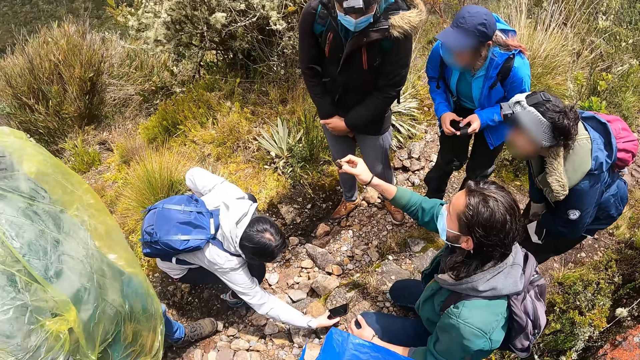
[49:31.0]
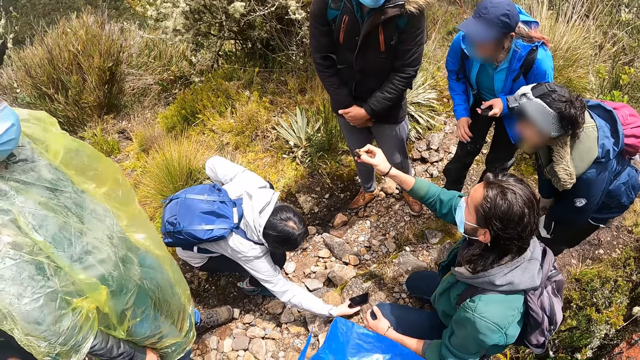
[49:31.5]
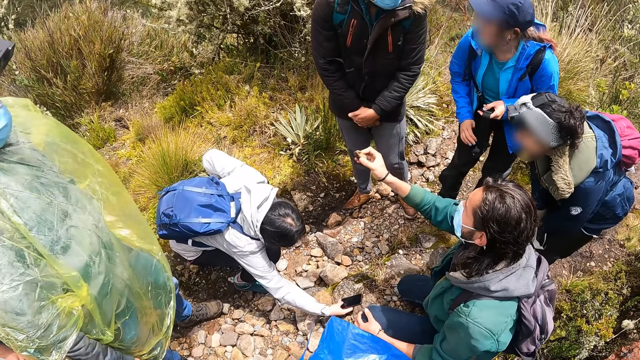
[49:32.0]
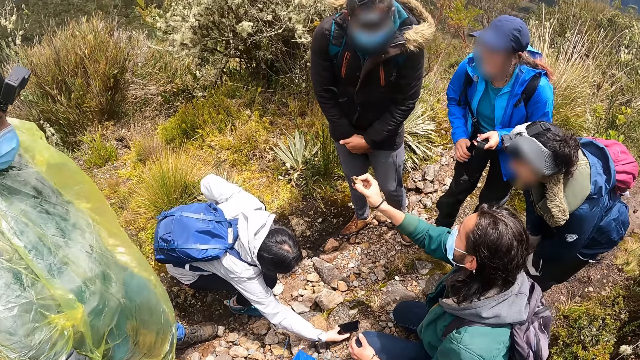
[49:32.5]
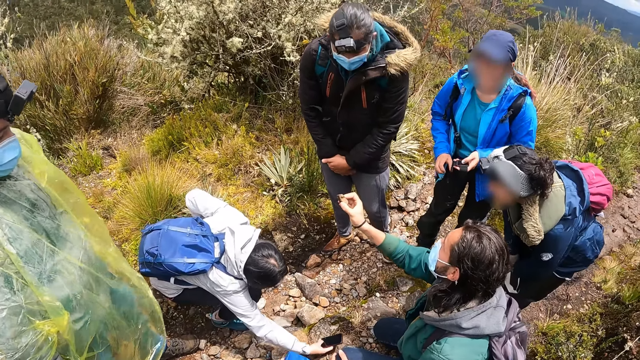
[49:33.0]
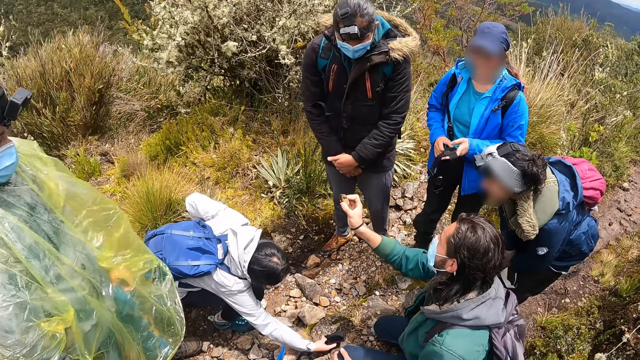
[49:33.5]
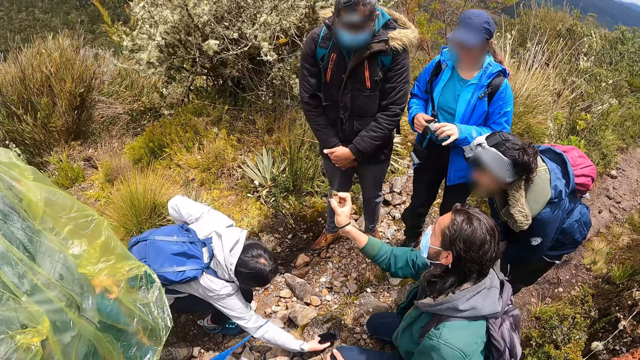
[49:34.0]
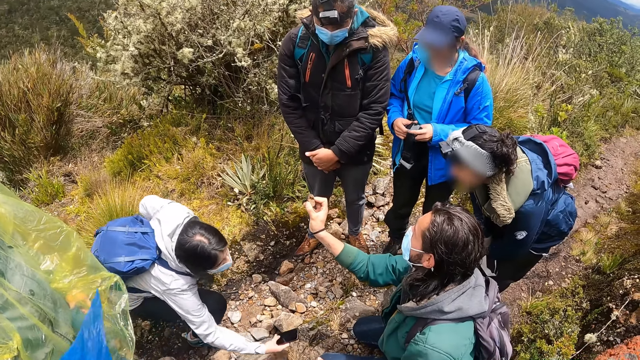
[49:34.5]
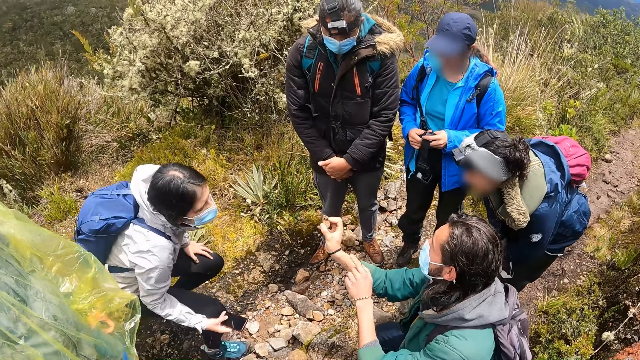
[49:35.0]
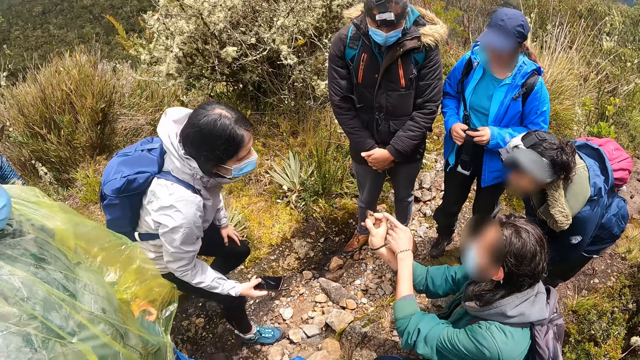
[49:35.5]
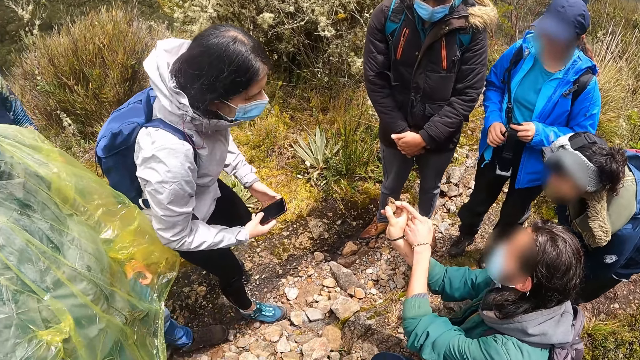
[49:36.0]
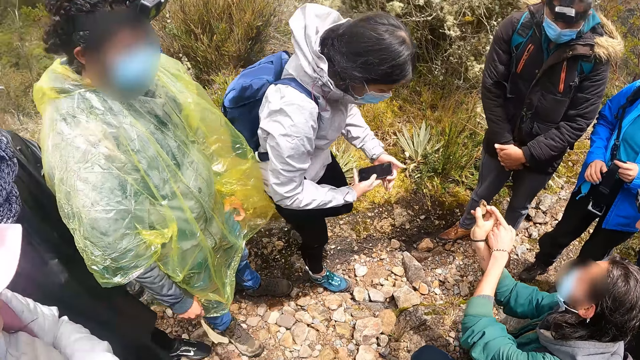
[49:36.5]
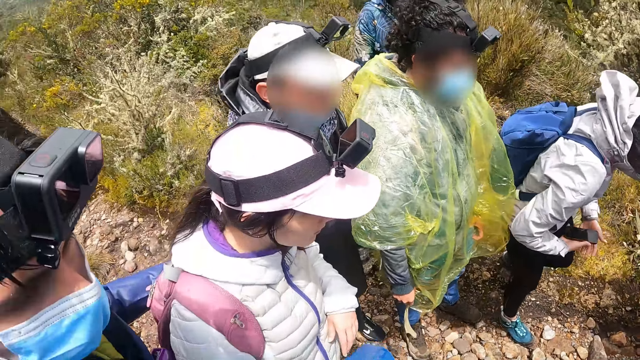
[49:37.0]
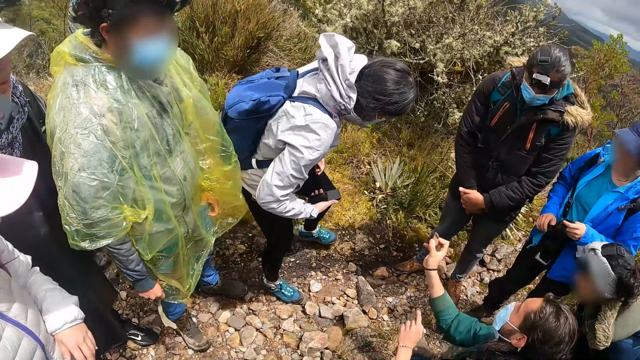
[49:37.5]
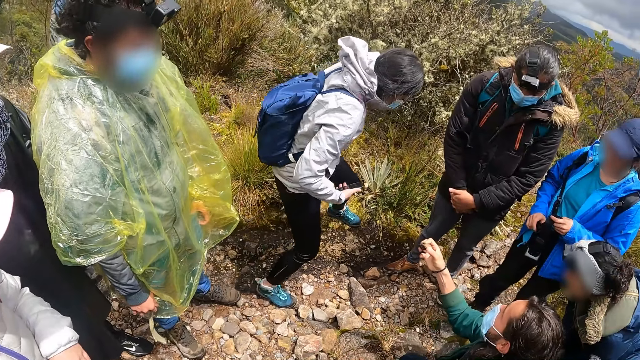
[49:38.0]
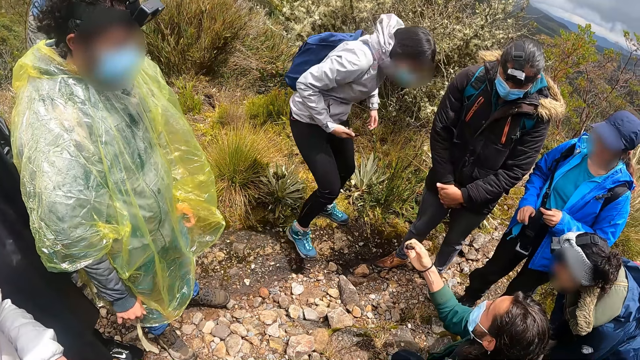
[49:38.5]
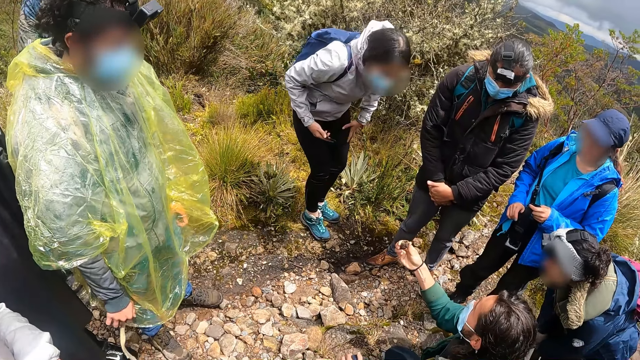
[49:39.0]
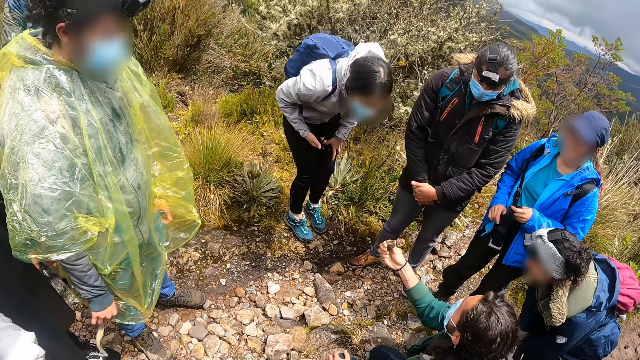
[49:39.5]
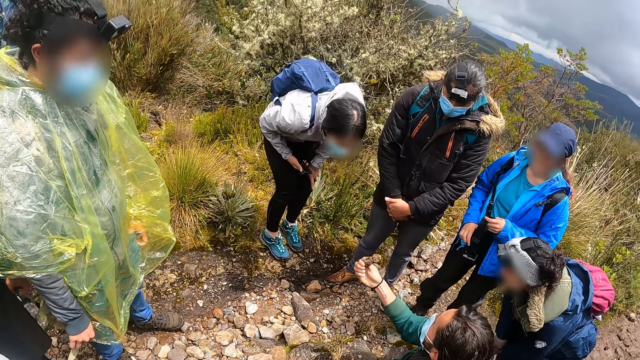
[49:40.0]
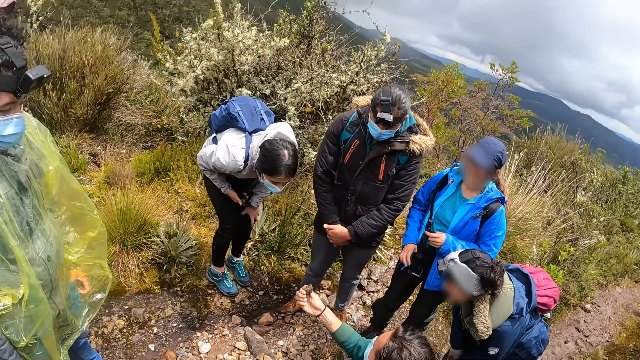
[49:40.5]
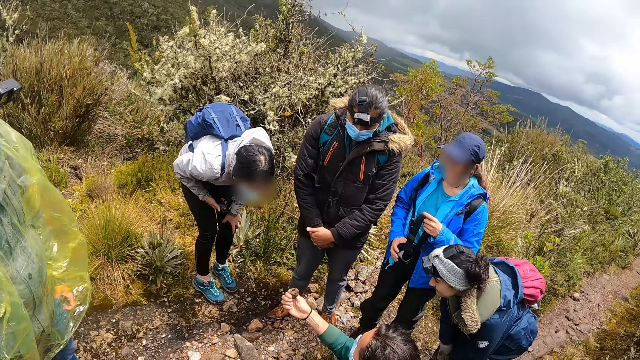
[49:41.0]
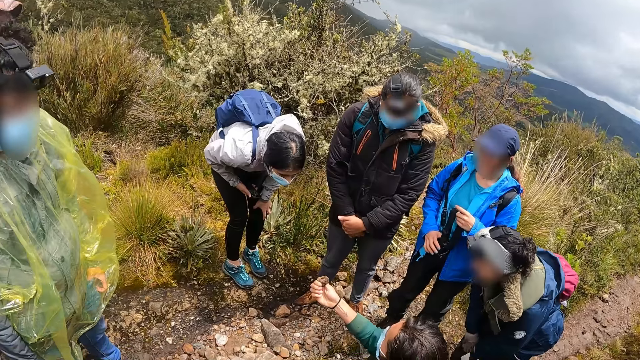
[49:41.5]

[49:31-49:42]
A man instructs a lady.

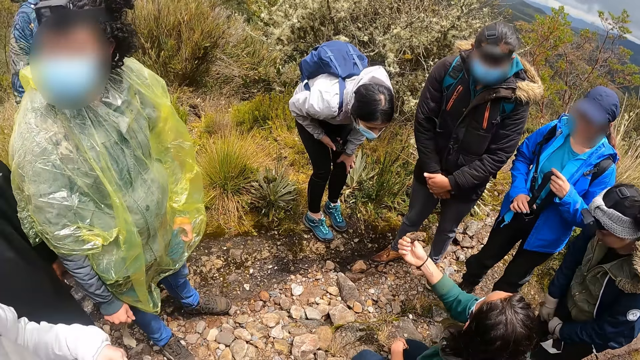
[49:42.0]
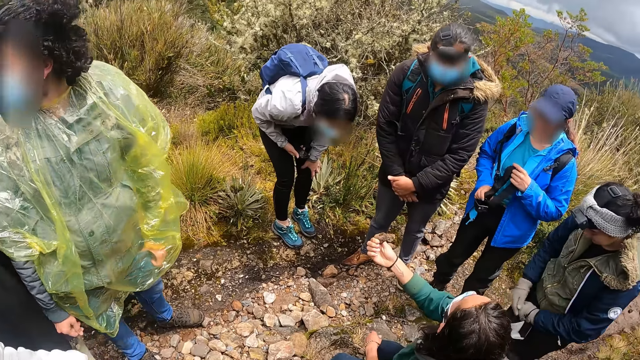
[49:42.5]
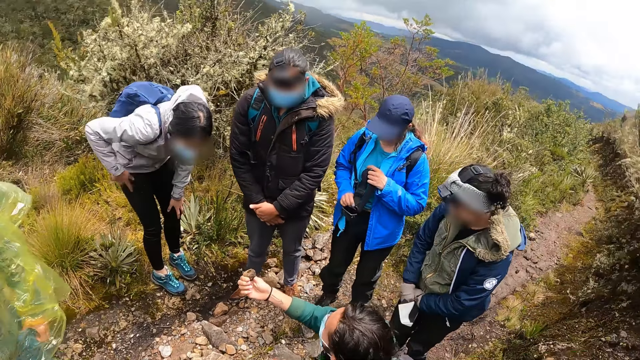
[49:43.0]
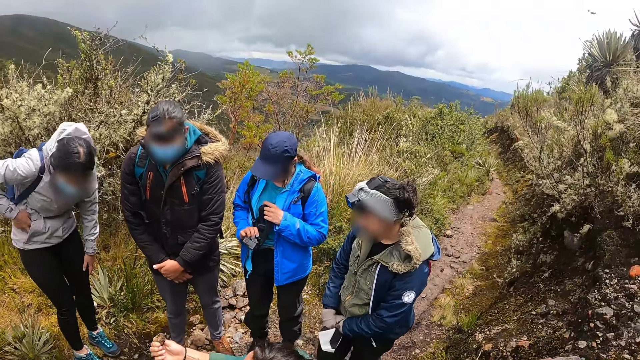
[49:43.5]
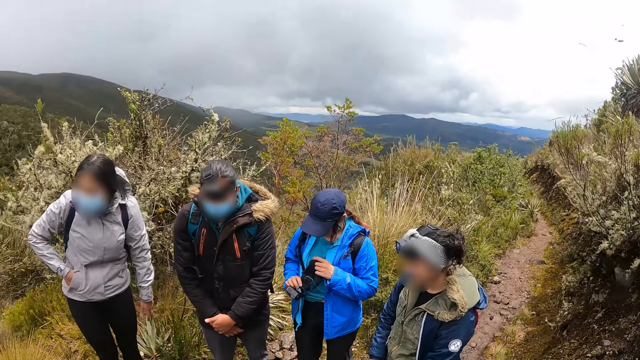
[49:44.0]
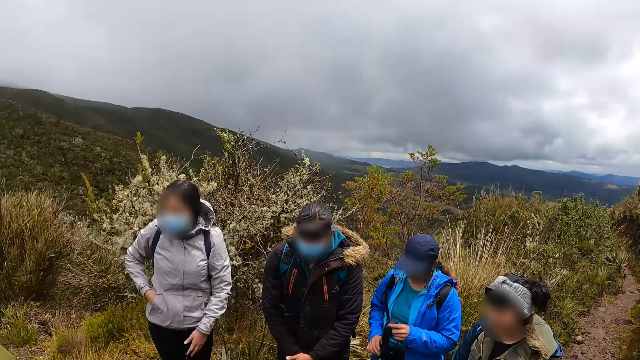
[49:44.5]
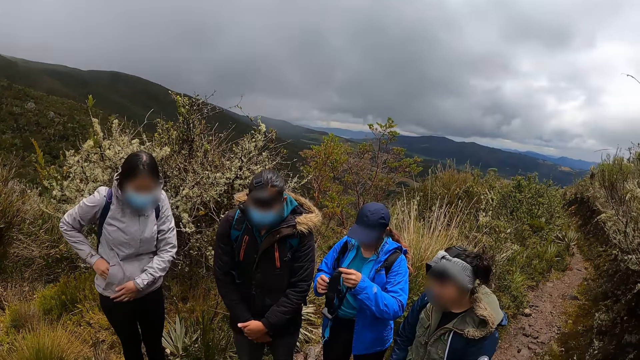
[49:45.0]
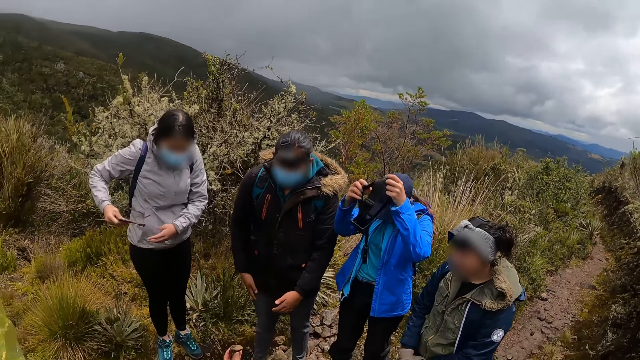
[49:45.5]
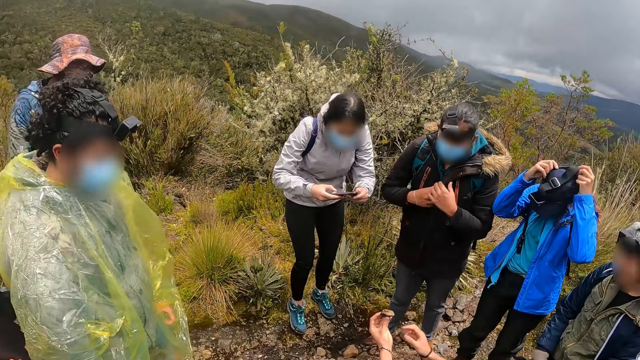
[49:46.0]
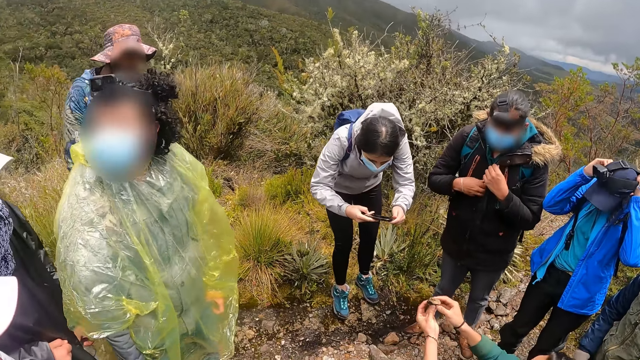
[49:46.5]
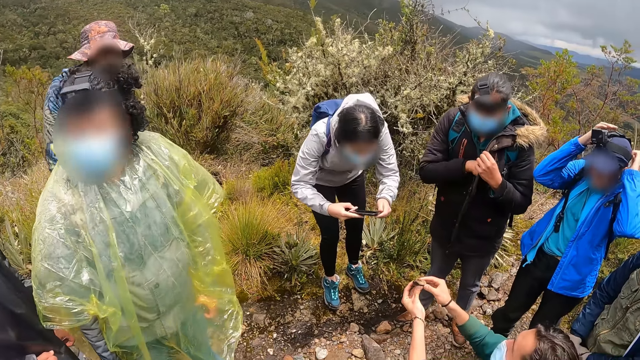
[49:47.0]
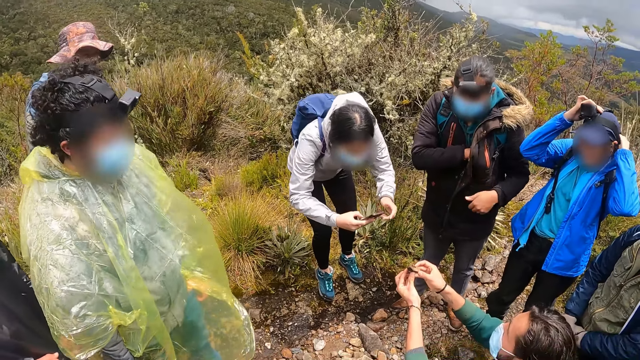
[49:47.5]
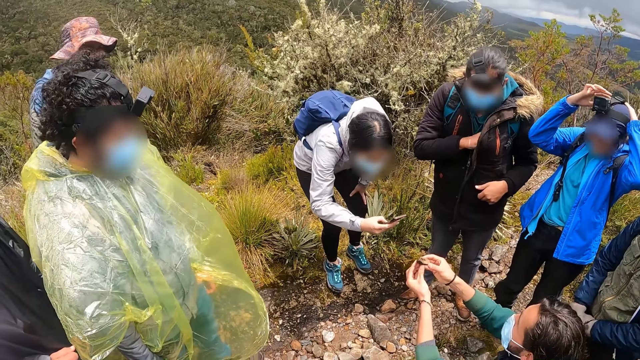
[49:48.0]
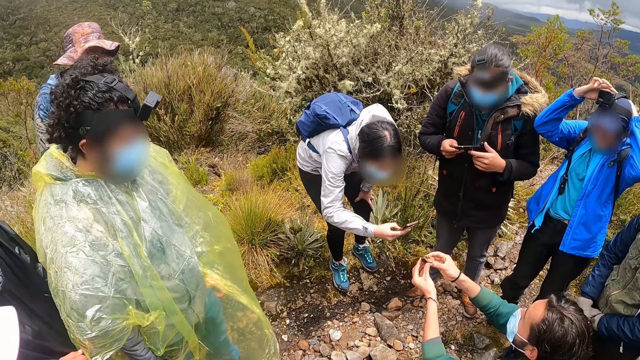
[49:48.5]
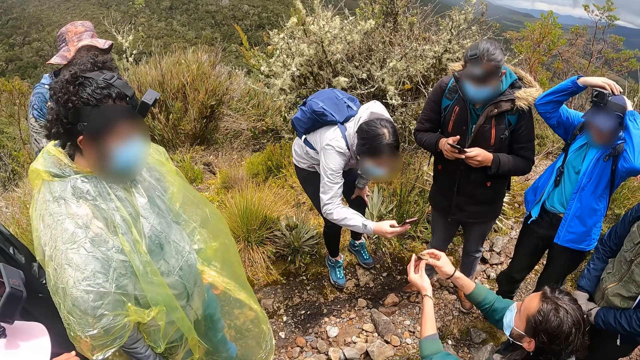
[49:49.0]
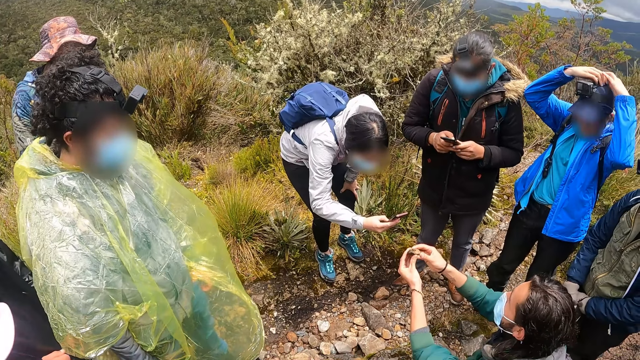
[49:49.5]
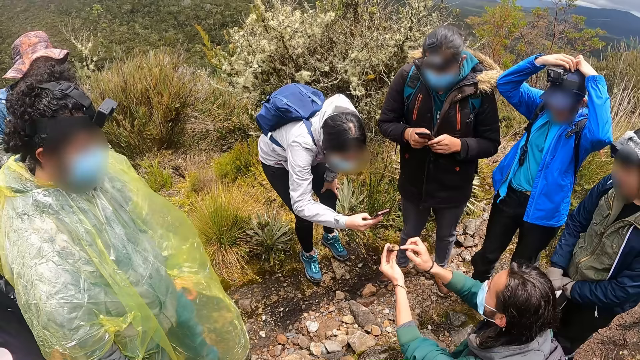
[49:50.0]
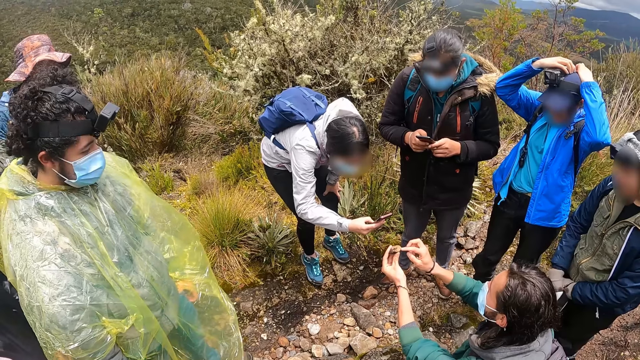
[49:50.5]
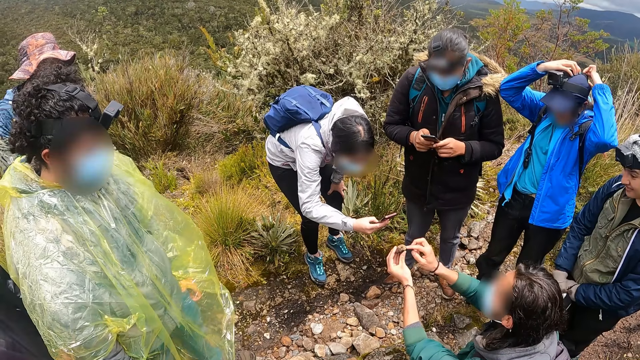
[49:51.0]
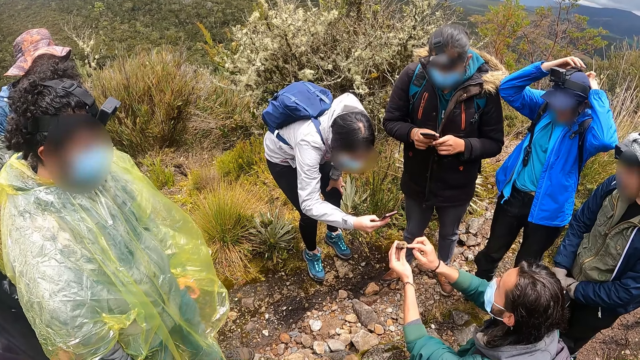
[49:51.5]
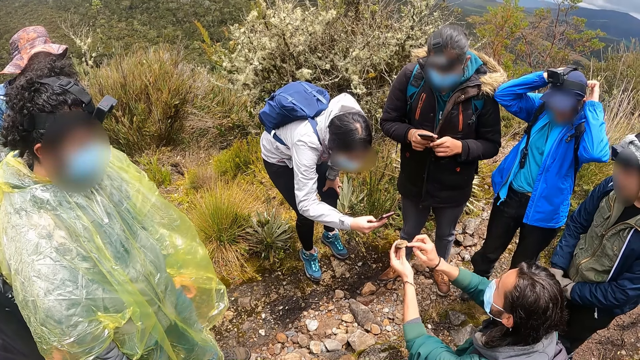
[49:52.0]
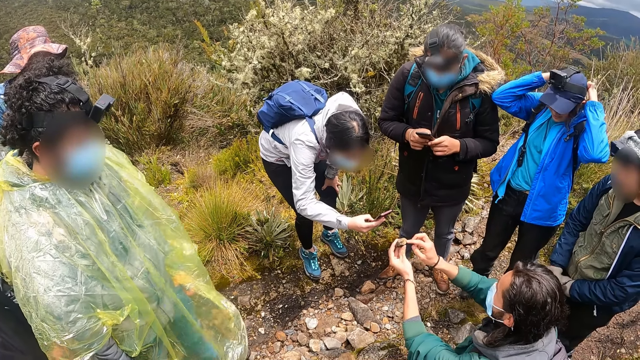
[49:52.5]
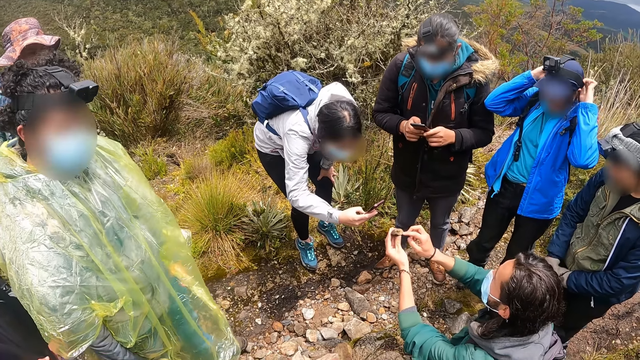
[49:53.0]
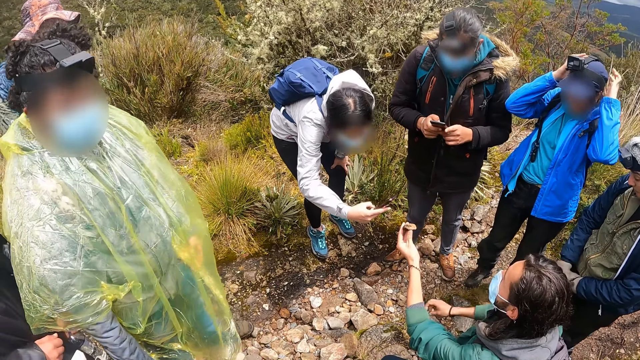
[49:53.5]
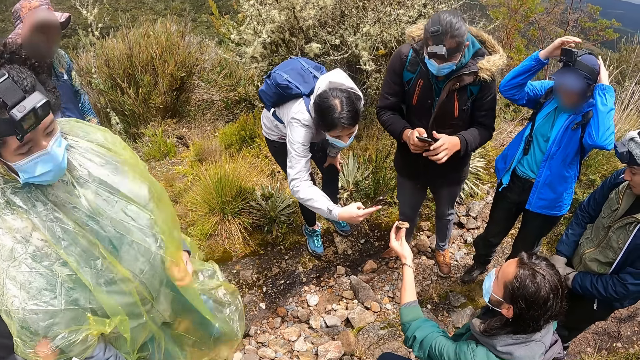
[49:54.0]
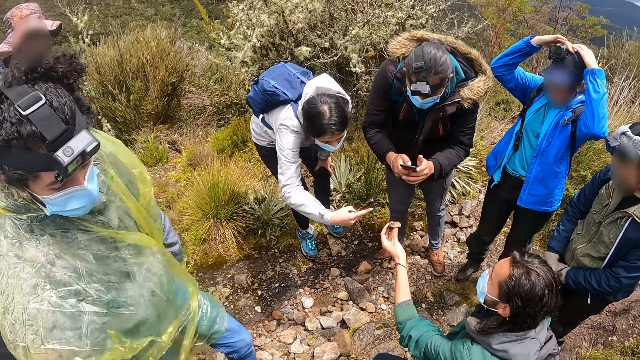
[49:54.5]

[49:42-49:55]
The camera wearer looks around the landscape. A woman removes a phone from her pocket with her right hand. Another woman places the camera on her head with both hands. The first woman operates the phone with both hands. A third woman unzips a jacket with both hands. A man examines the rock with both hands. The third woman removes a phone from the jacket with her right hand. The third woman operates the phone with both hands.
